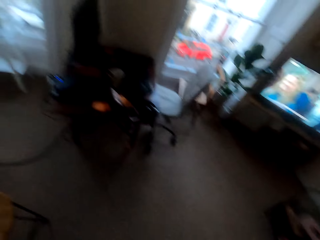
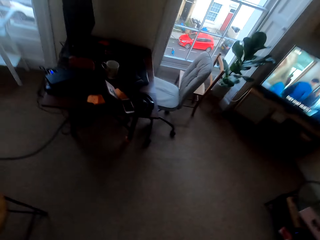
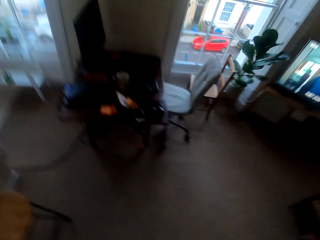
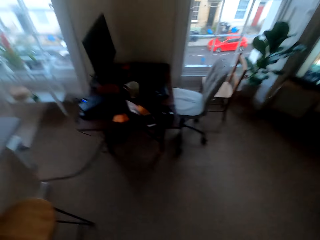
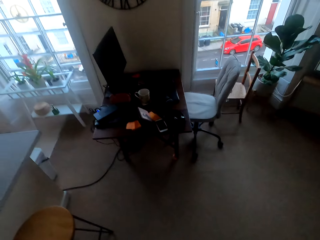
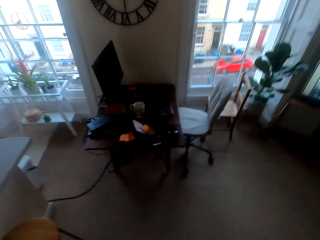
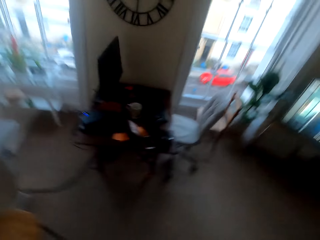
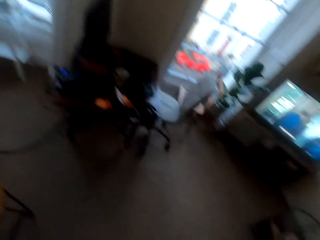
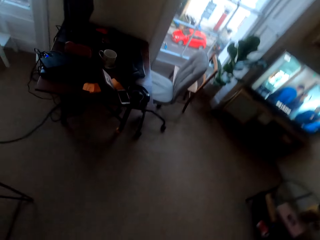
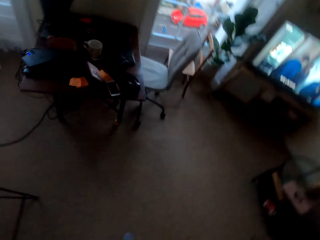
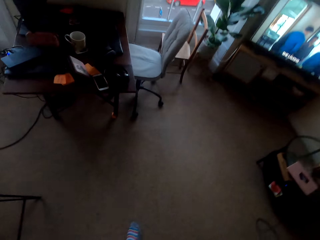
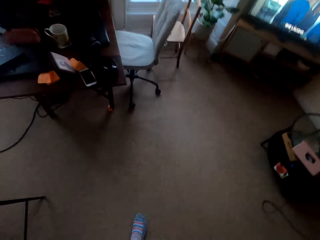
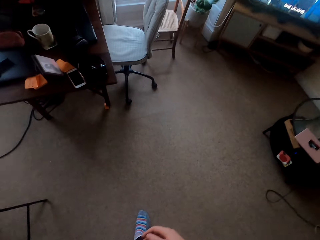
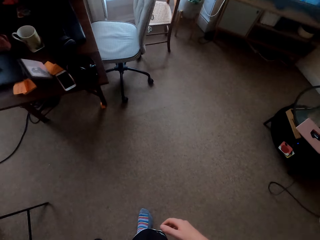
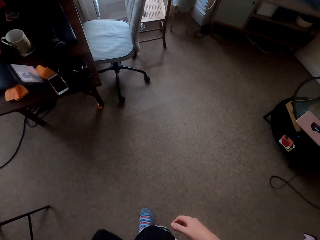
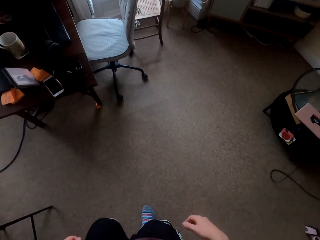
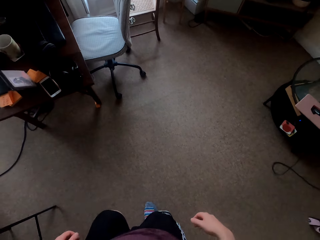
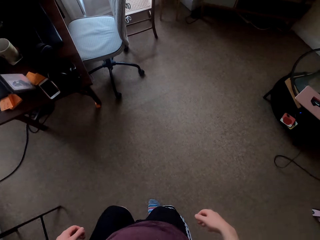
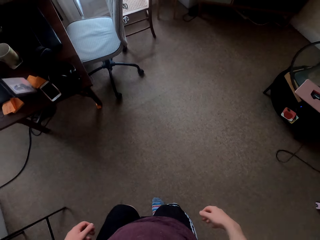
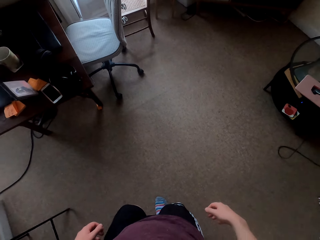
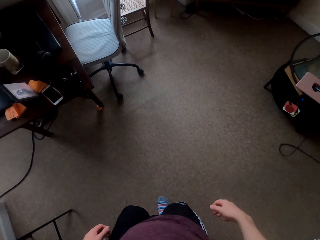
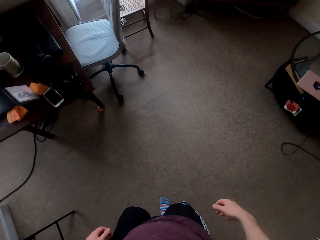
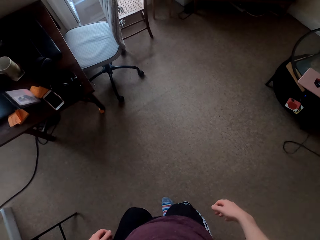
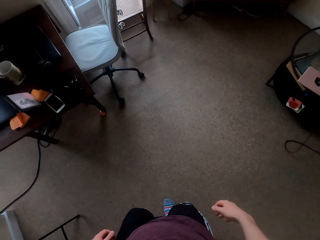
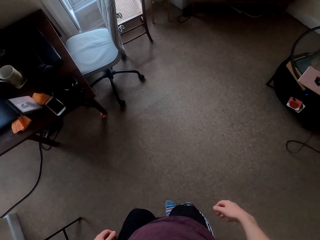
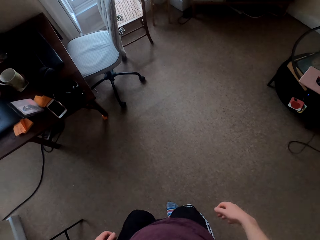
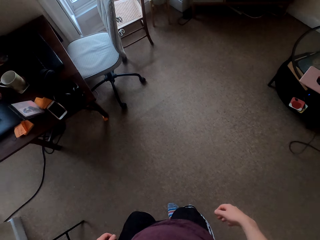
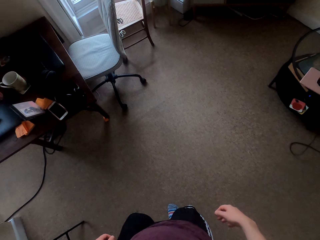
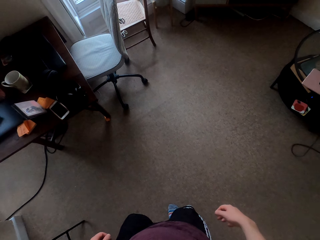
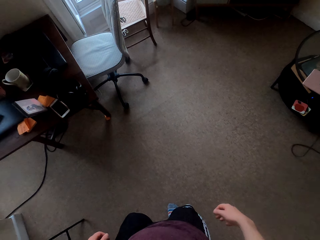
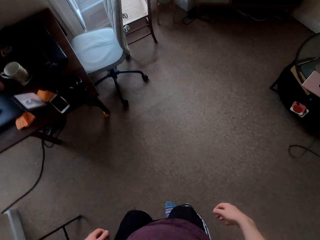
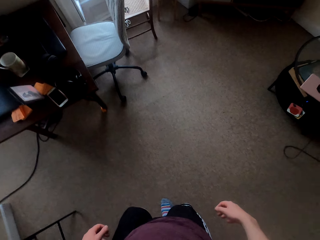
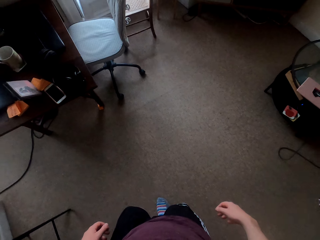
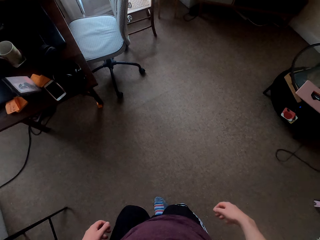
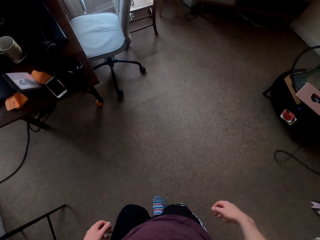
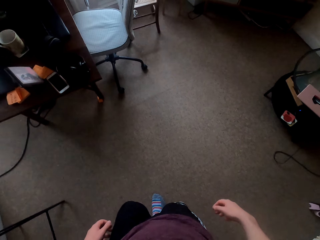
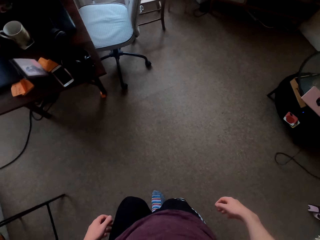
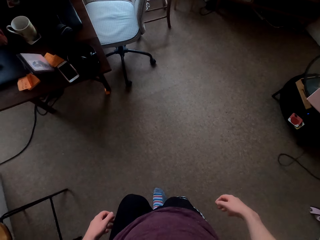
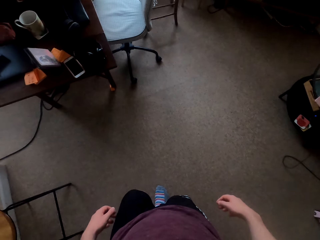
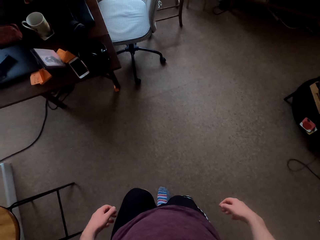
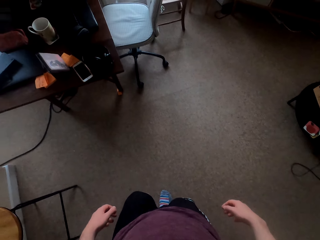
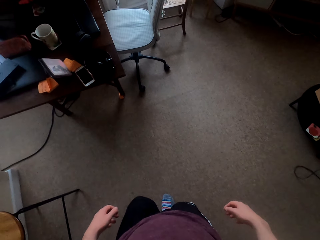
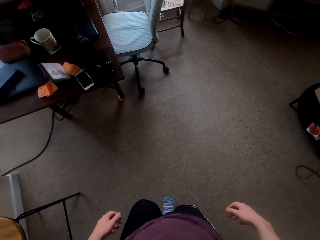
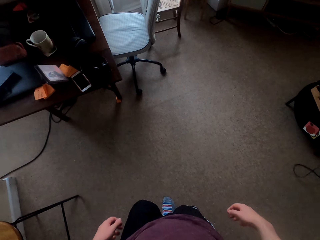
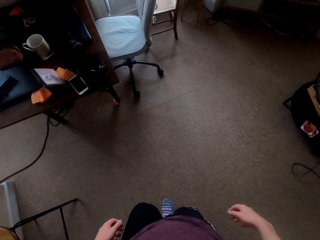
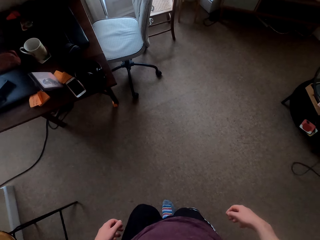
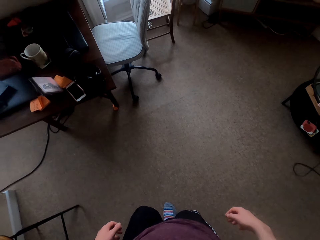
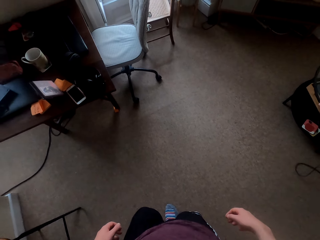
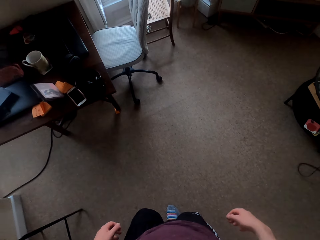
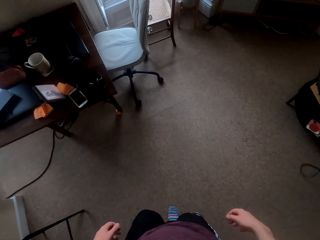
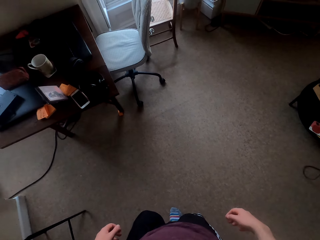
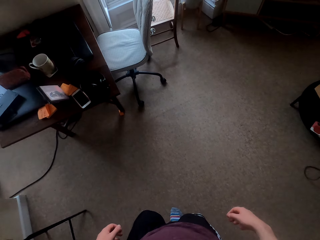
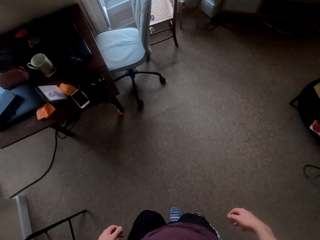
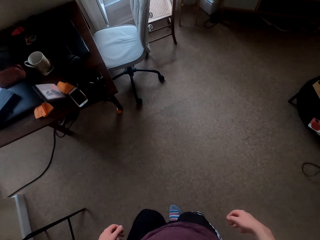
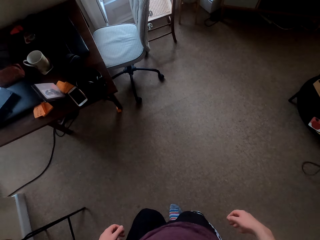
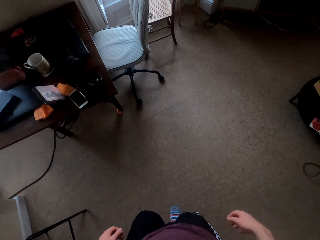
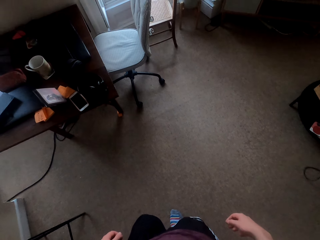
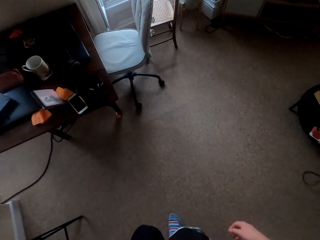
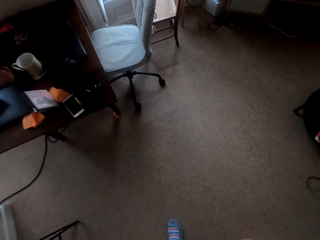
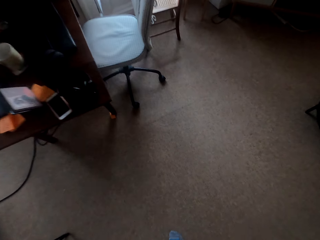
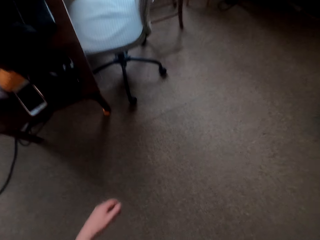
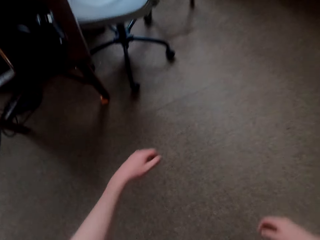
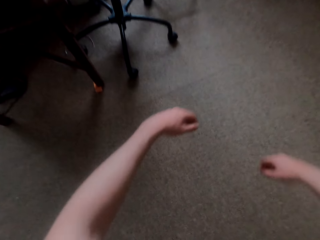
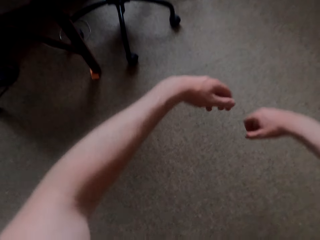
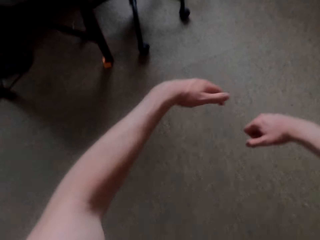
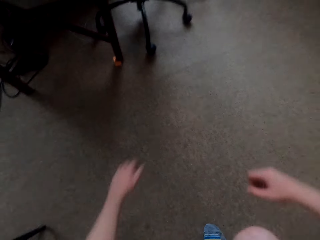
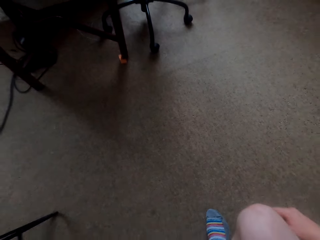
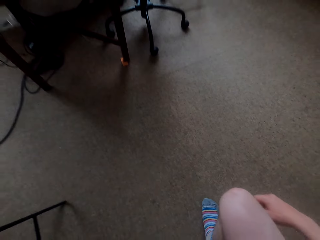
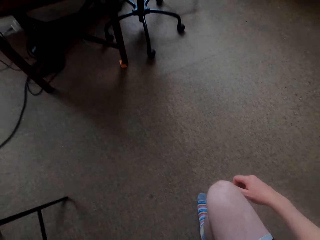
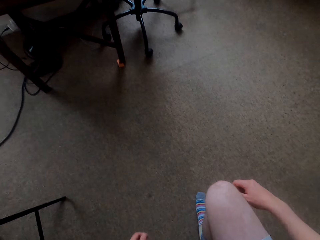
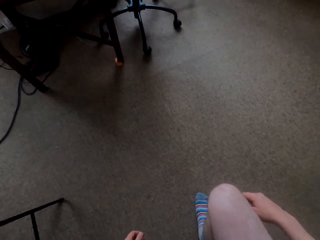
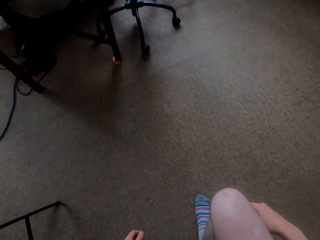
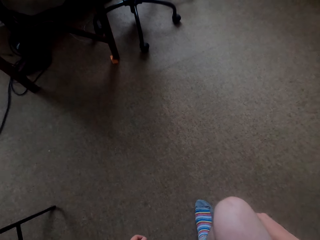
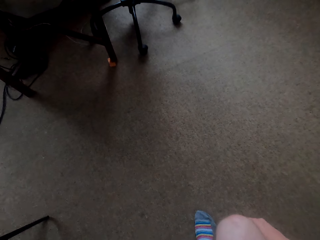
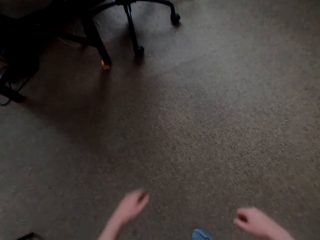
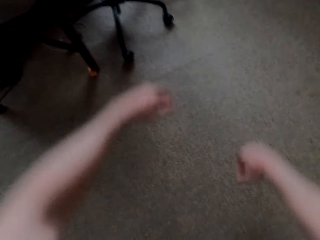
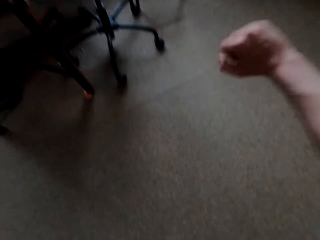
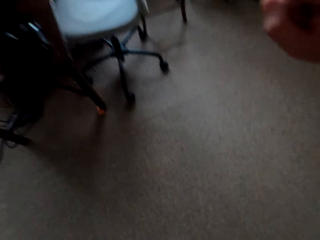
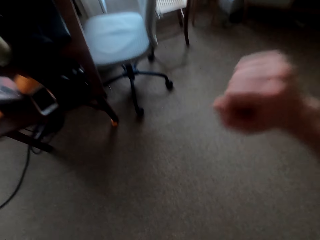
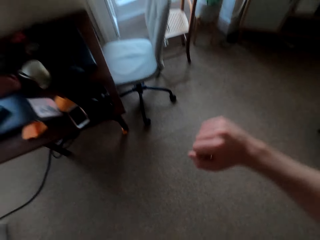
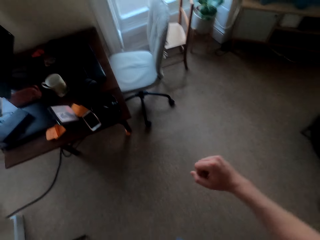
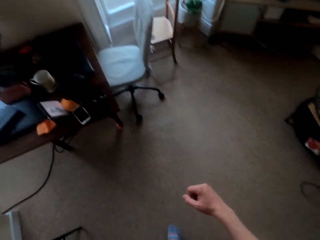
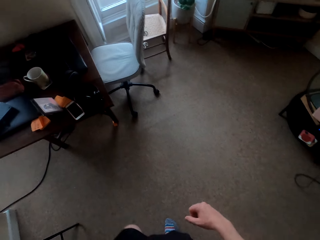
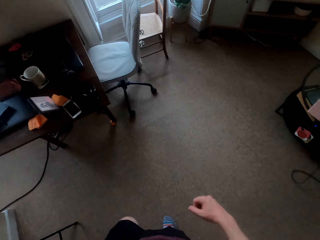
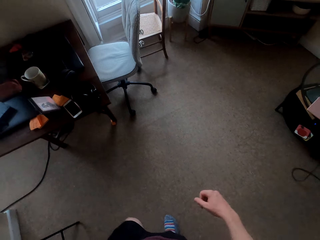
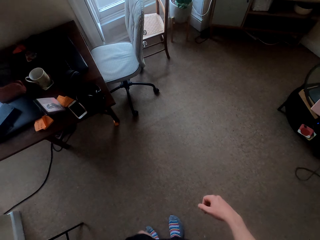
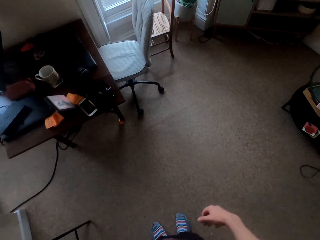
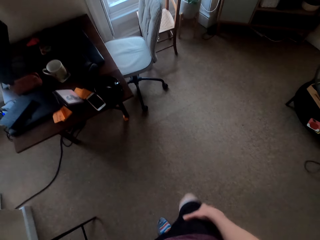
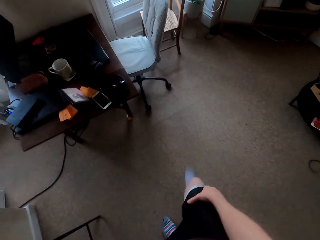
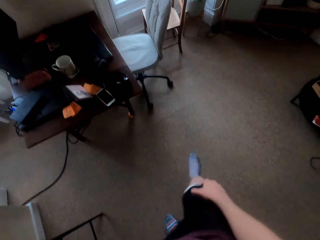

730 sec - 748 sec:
The camera wearer watches the television. They stand in the house. They do body exercise.

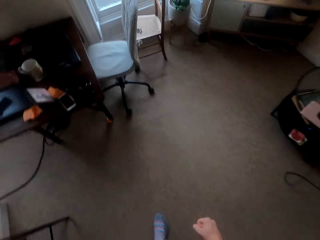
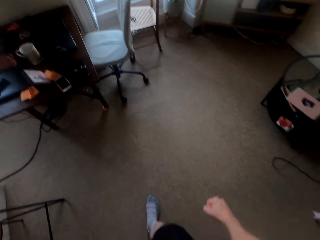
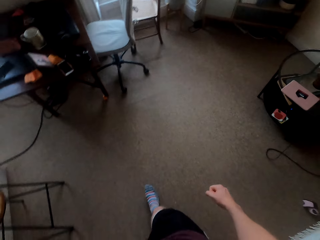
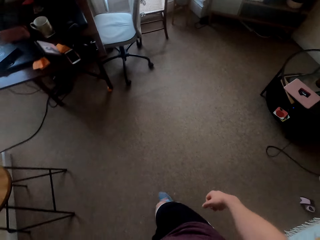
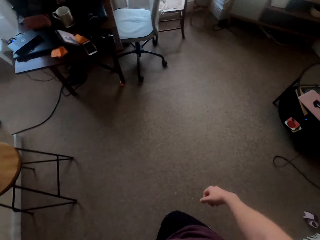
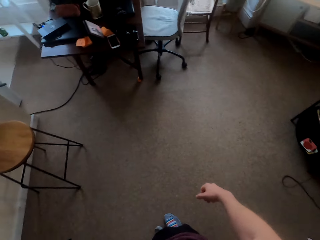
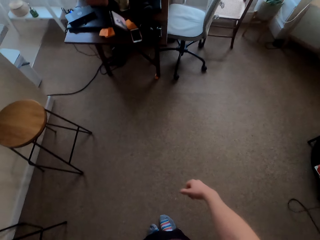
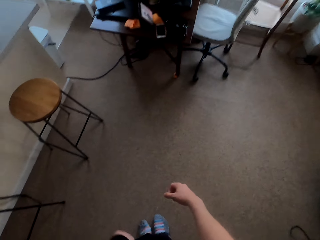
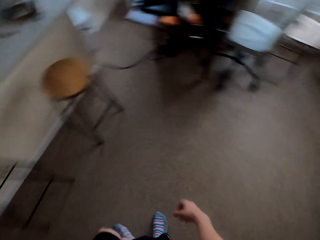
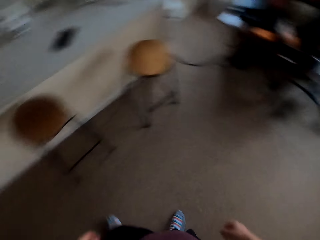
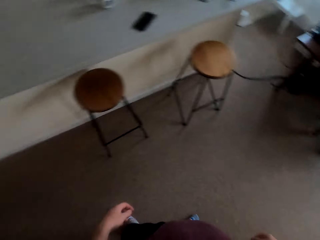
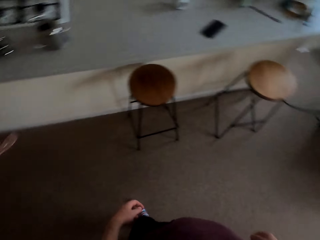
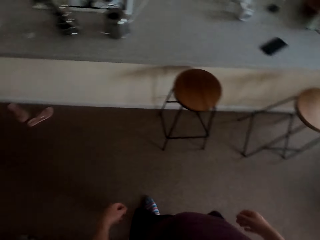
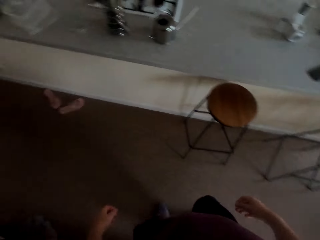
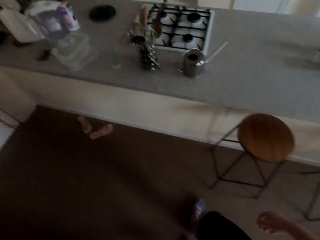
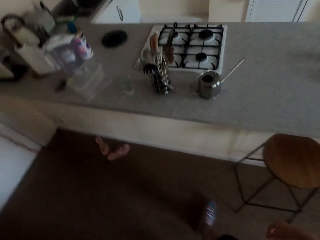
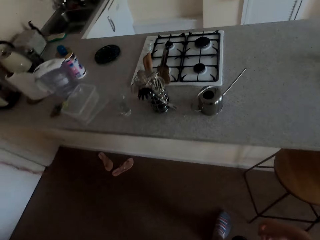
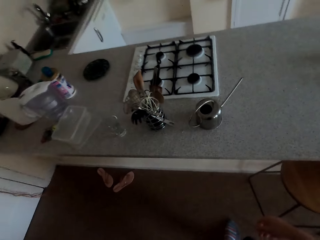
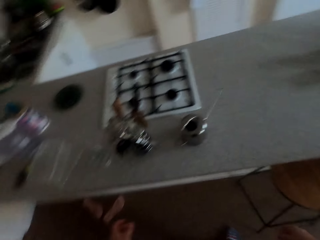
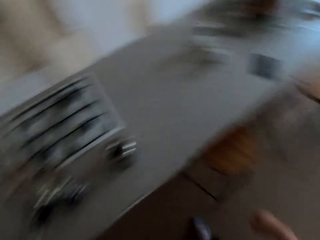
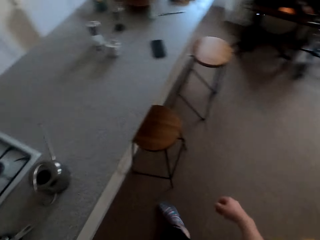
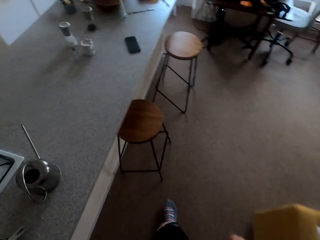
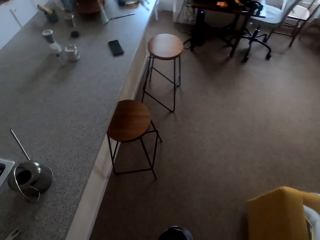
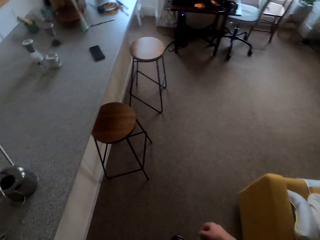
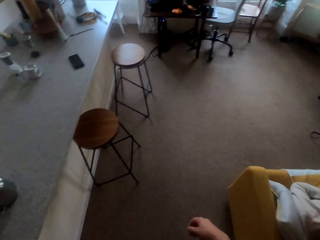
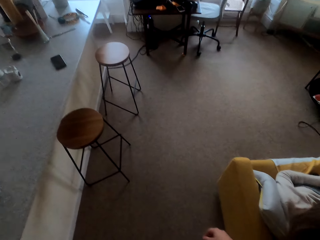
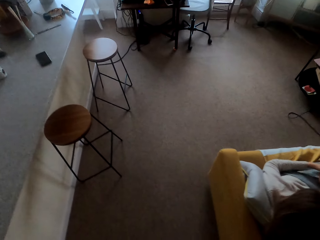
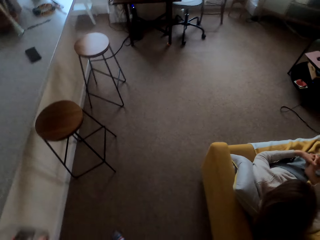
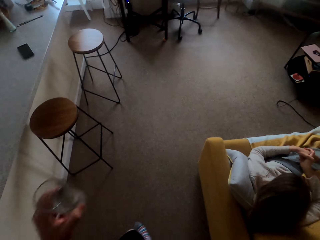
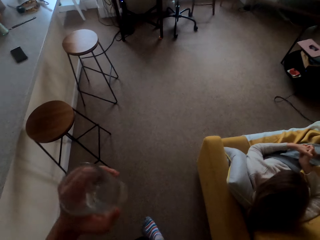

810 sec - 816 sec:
The camera wearer walks to the kitchen counter in the house.
